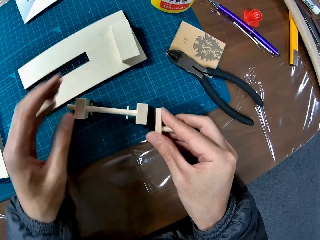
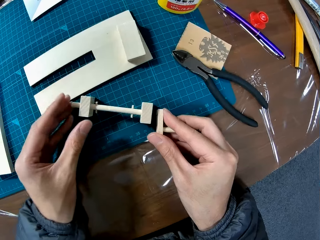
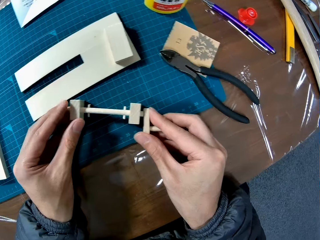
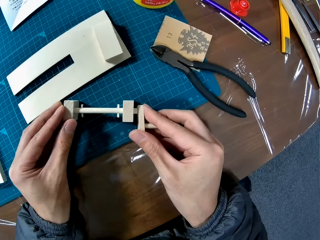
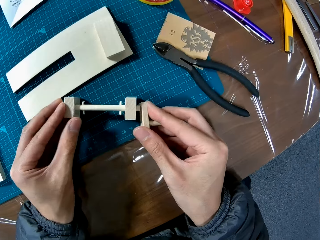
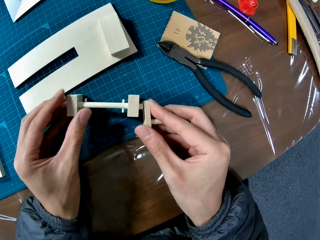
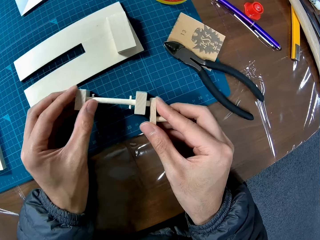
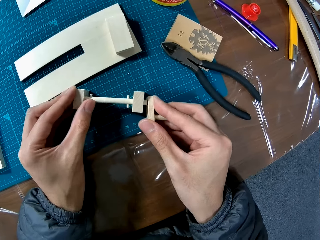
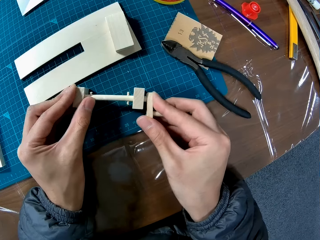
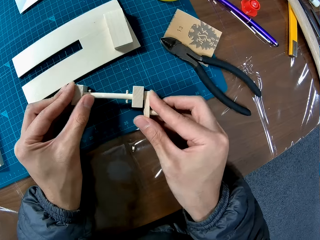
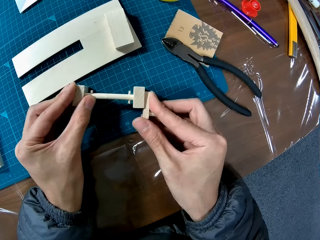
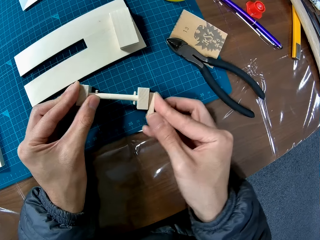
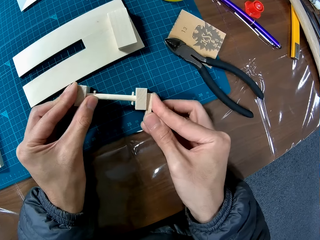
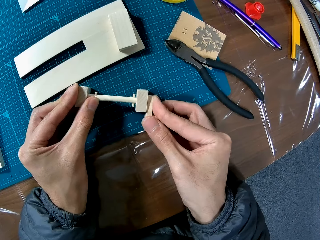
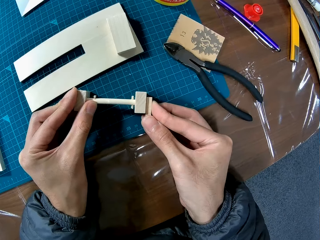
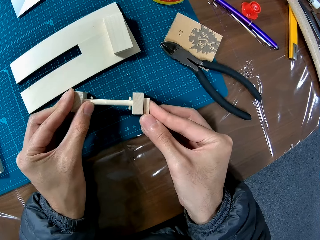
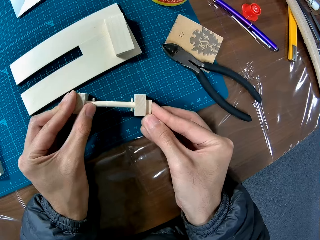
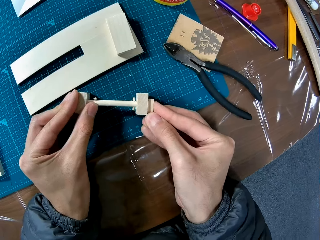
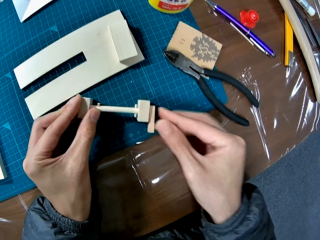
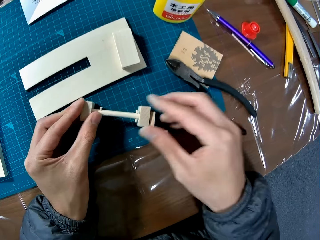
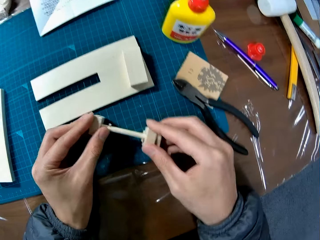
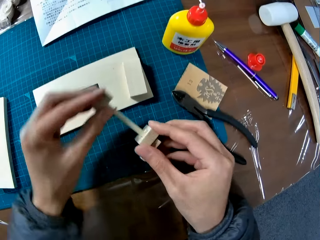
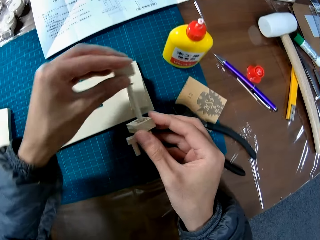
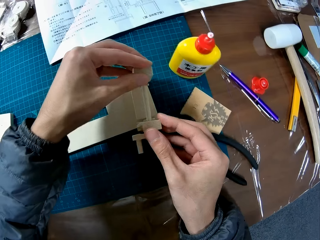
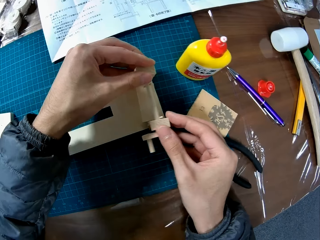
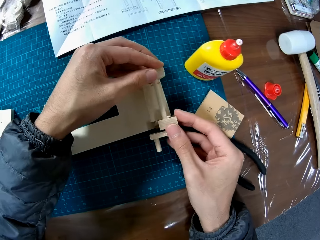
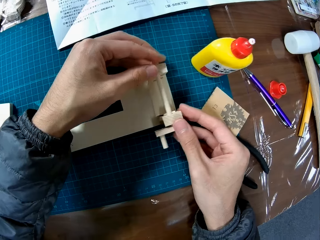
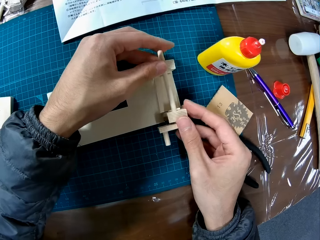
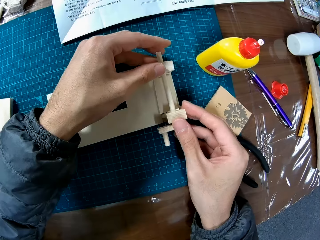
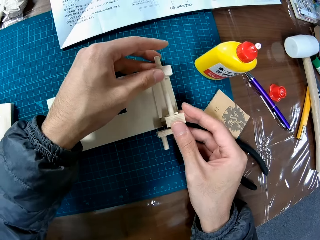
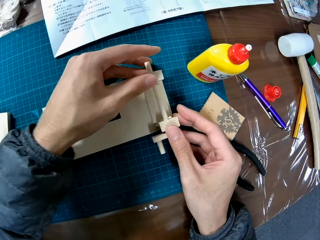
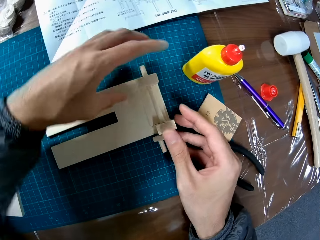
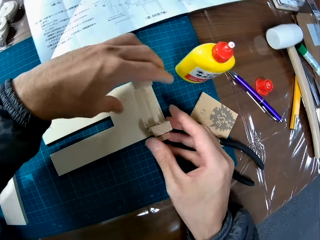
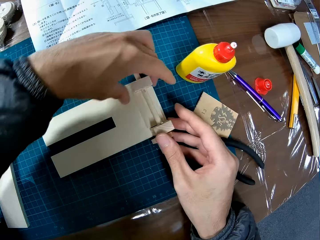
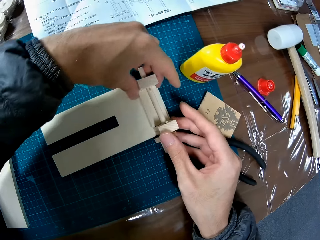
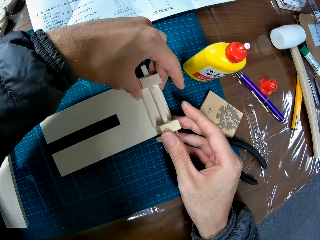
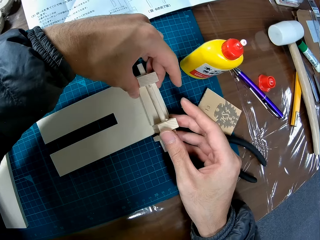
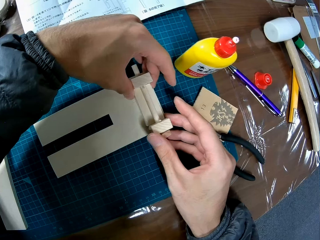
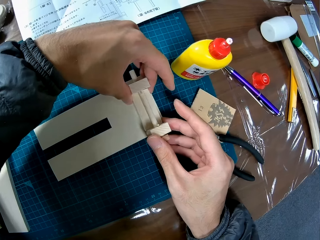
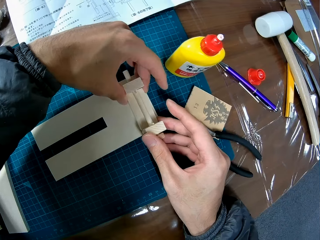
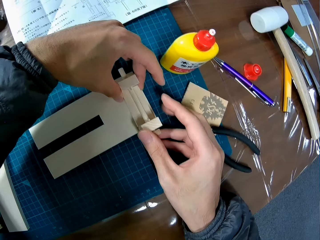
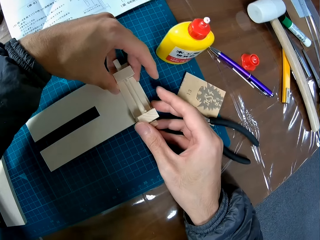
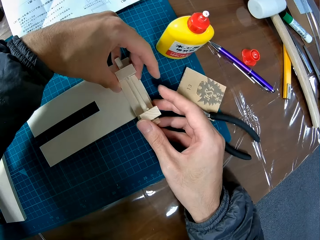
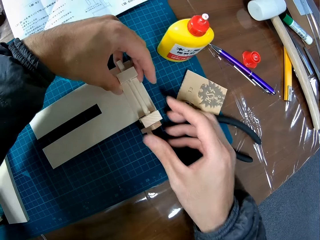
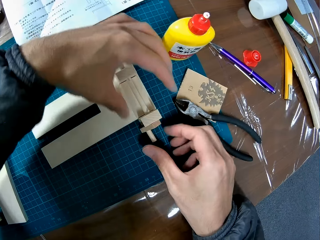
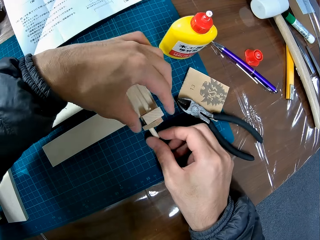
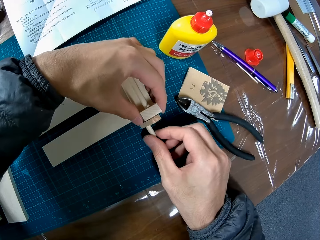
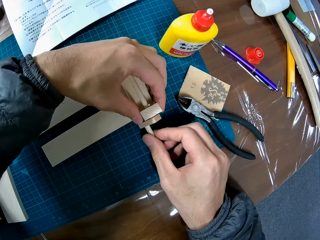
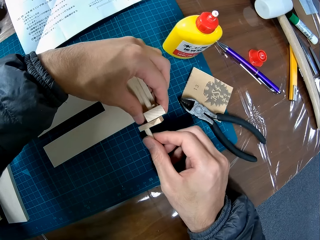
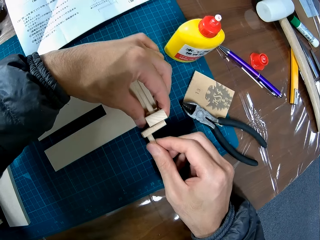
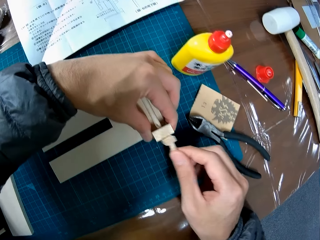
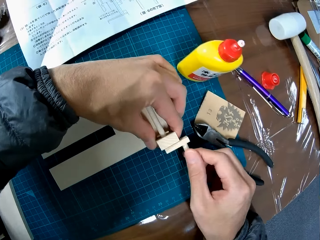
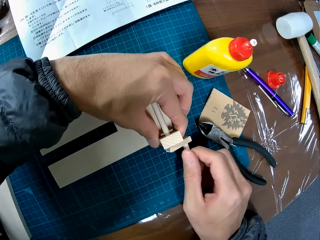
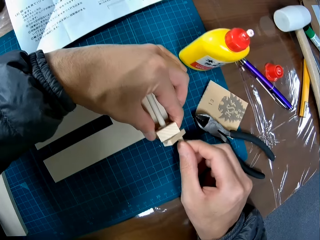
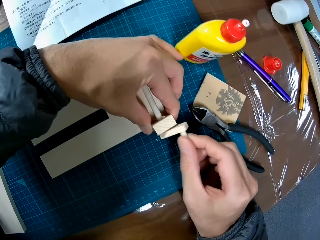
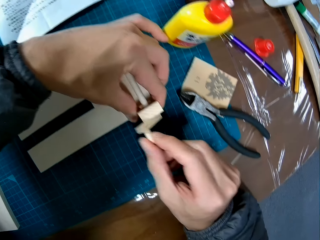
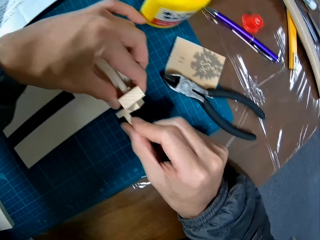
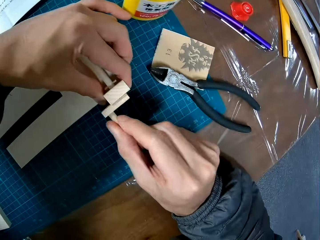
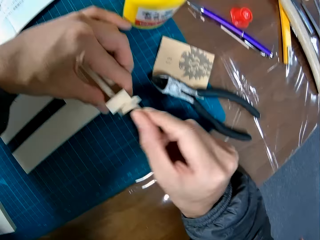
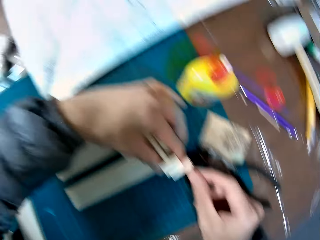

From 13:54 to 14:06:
The camera wearer fixes the craft material. They pick up the craft material. They fix the craft material. They spin the craft material.

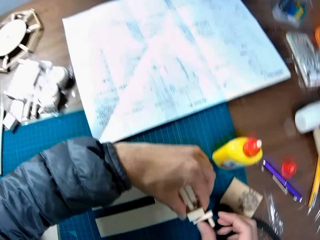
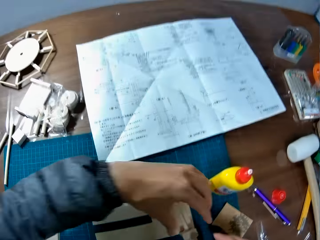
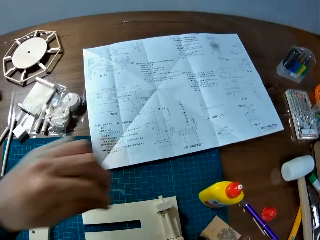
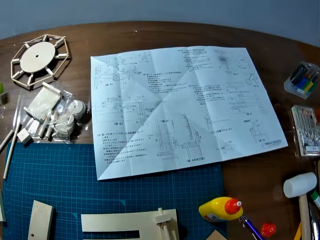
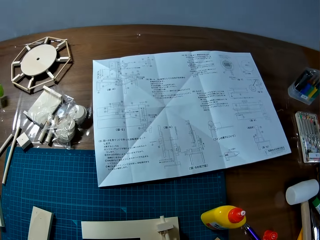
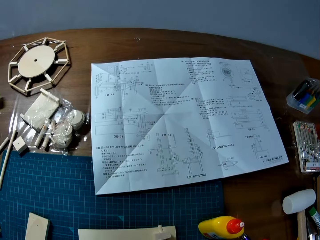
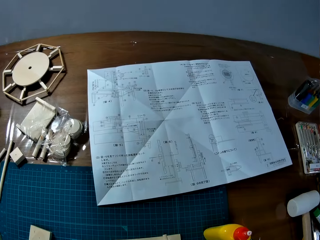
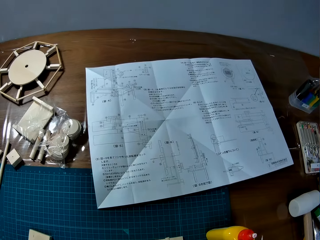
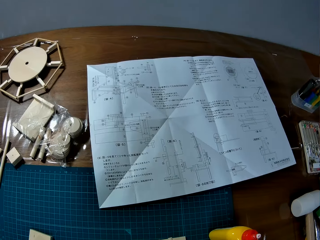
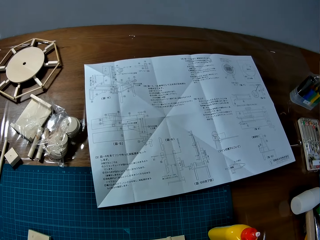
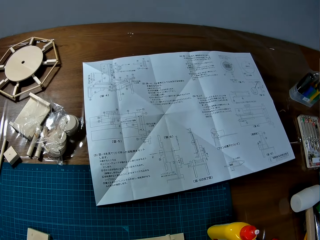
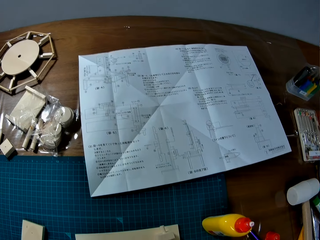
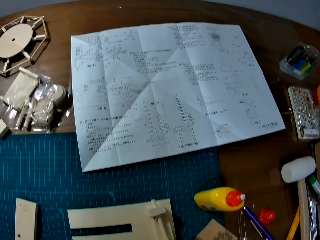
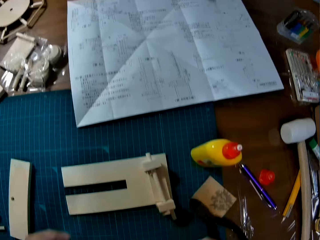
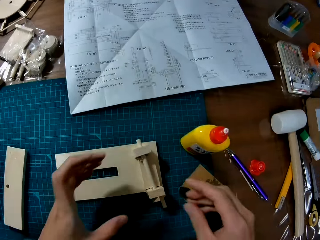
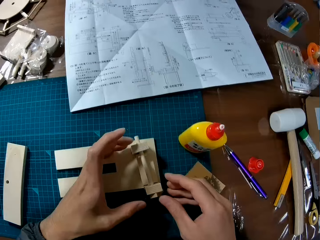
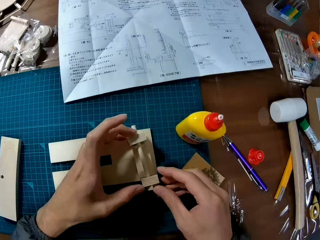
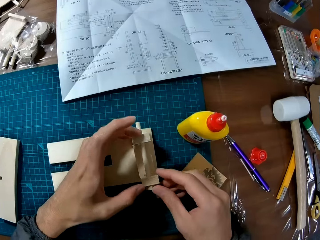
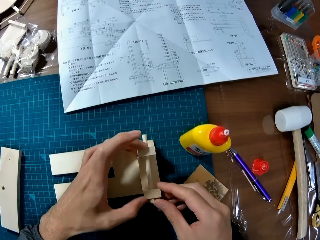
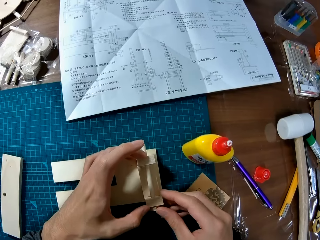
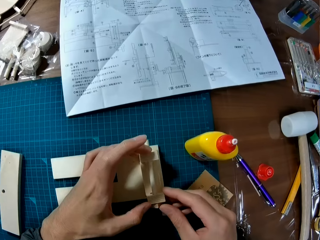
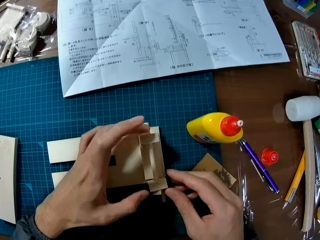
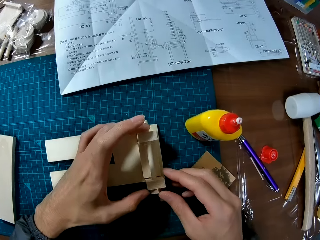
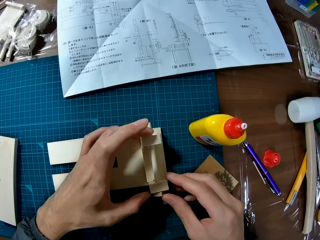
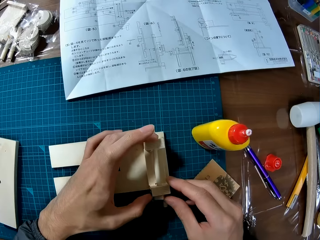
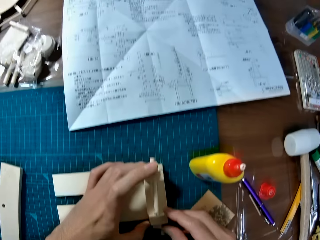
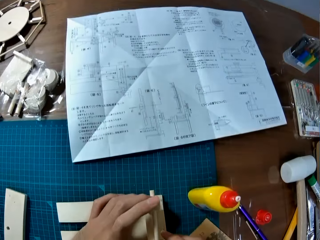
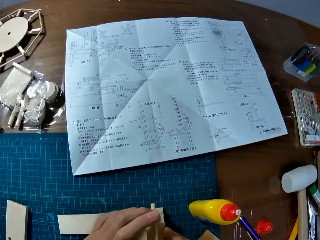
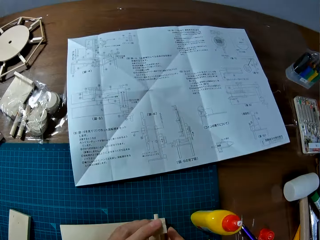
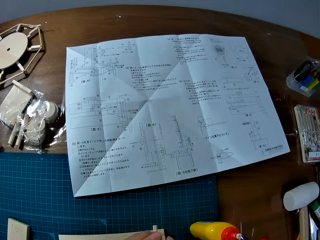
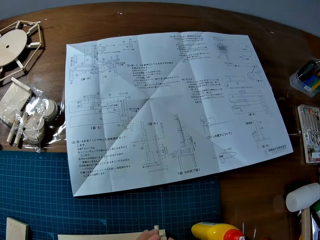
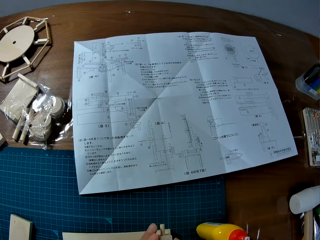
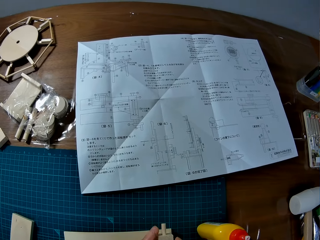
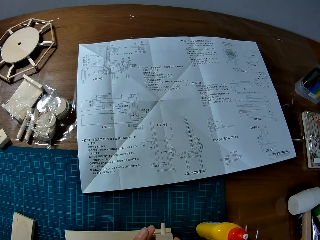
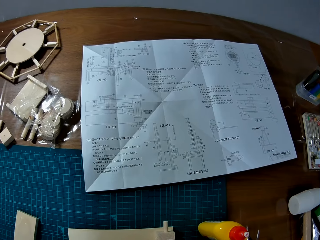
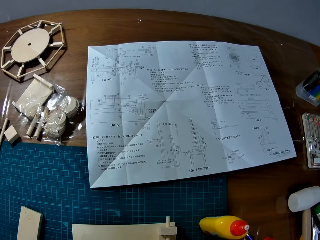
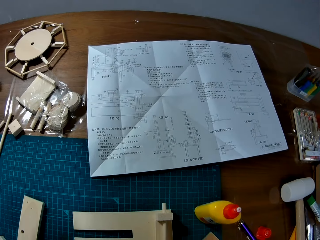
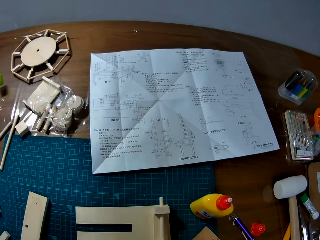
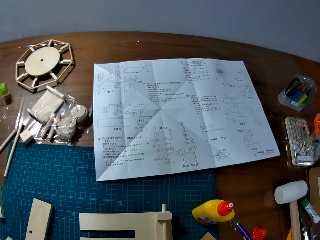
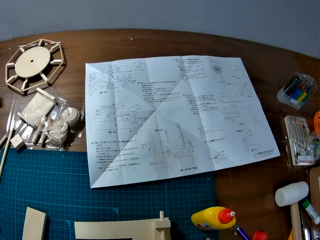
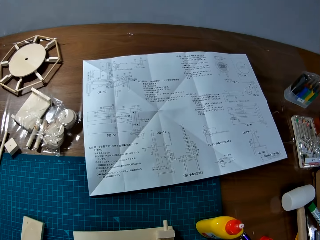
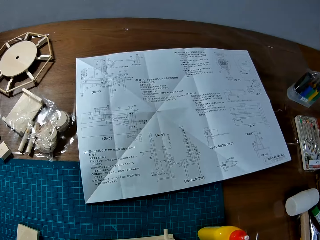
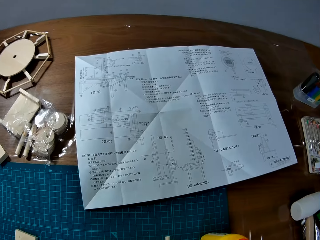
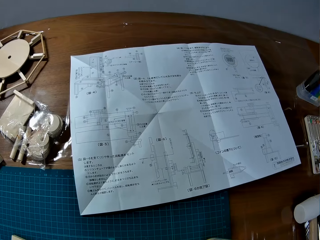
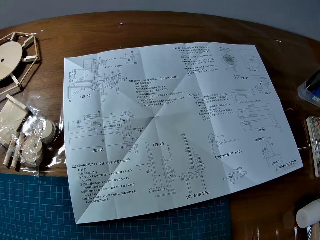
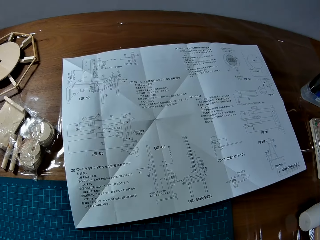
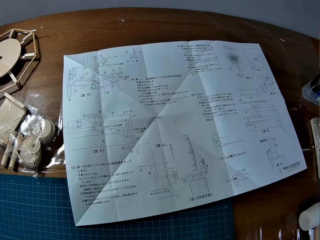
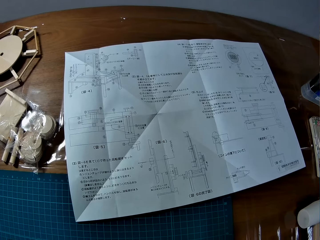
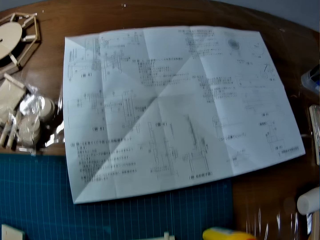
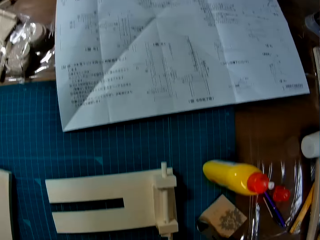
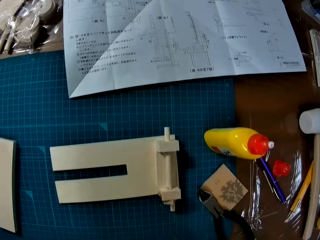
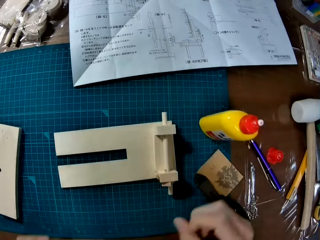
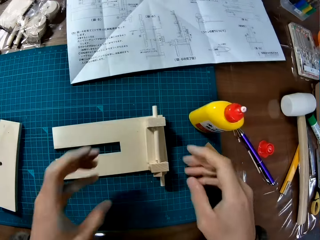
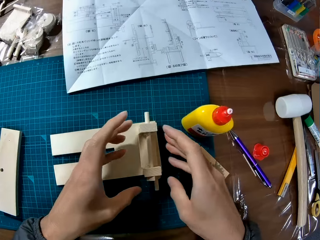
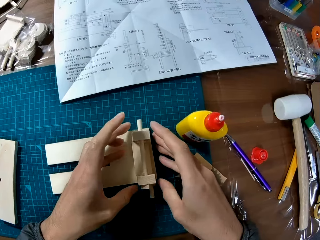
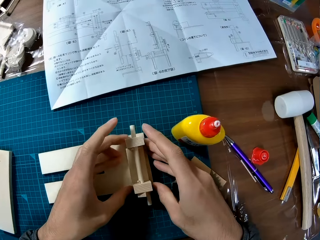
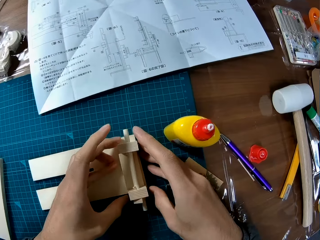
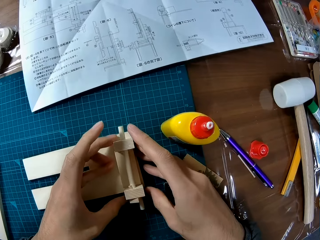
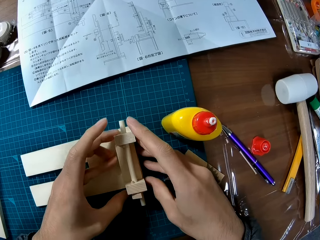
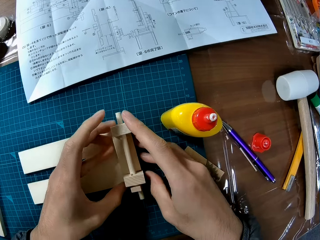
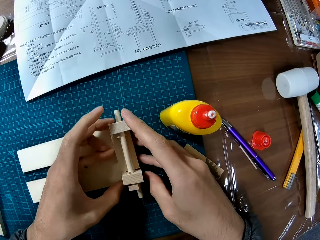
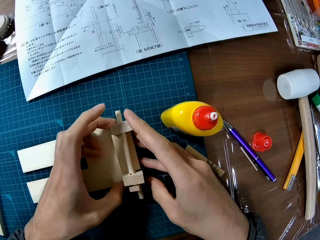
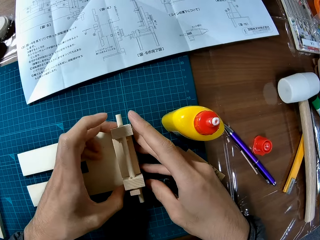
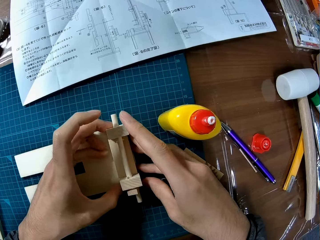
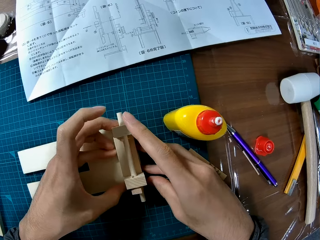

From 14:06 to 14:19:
The camera wearer looks at the sketch manual. They hold the craft material. They look at the sketch manual. They put in place the craft material.
